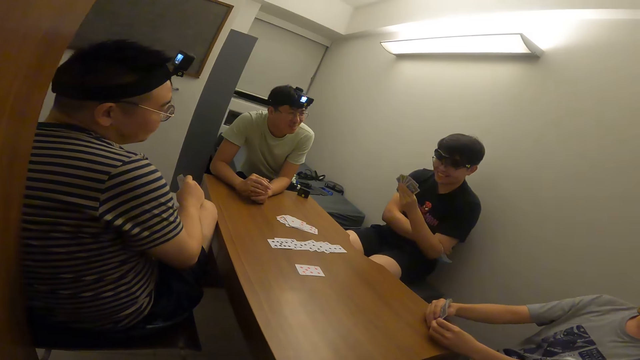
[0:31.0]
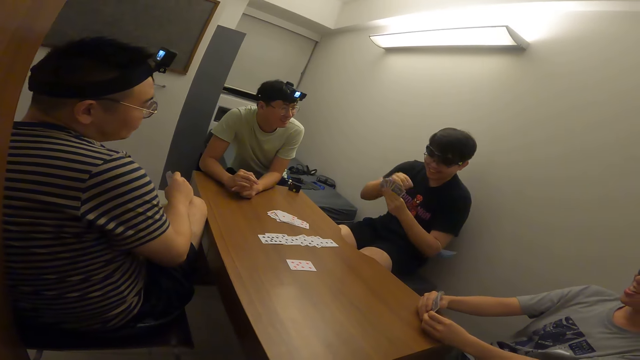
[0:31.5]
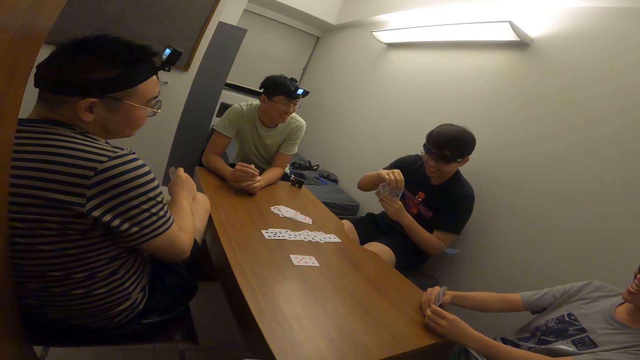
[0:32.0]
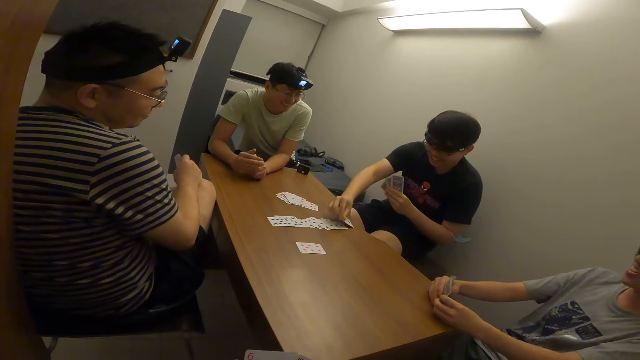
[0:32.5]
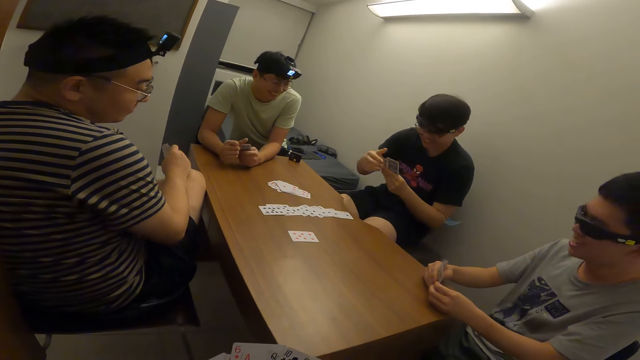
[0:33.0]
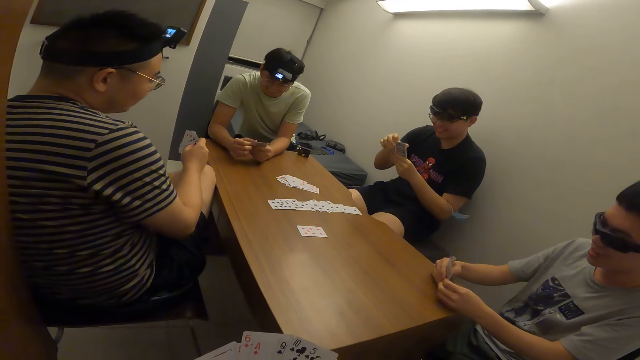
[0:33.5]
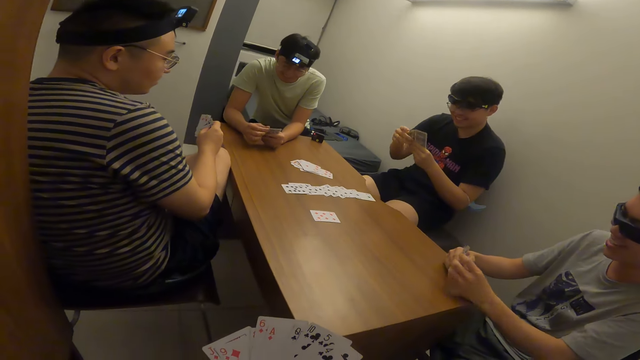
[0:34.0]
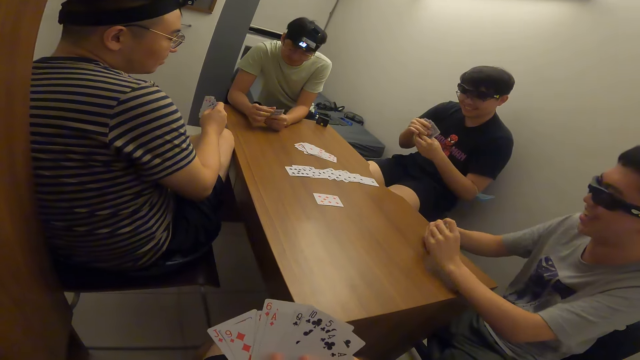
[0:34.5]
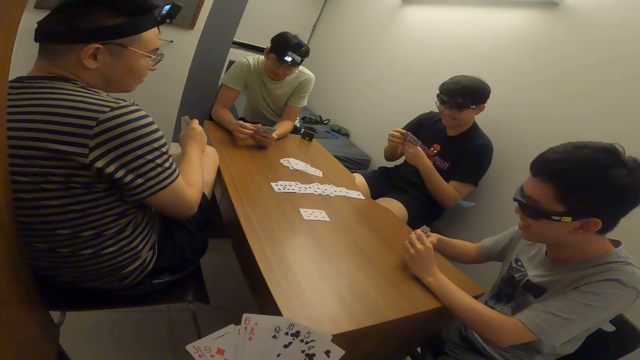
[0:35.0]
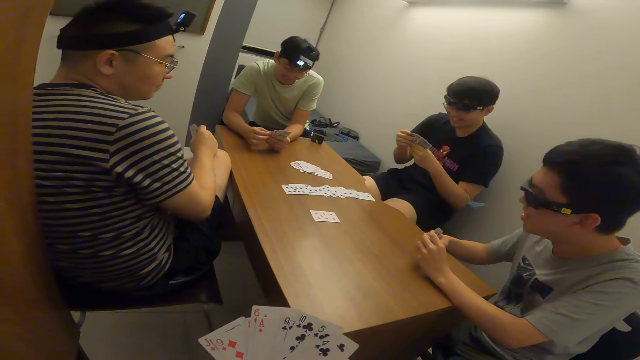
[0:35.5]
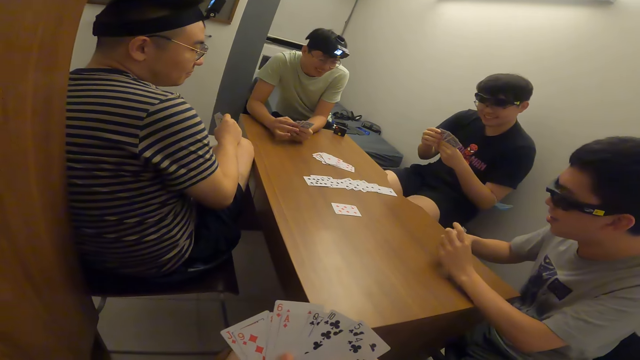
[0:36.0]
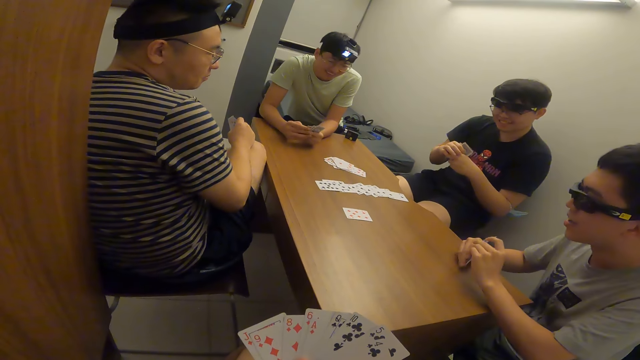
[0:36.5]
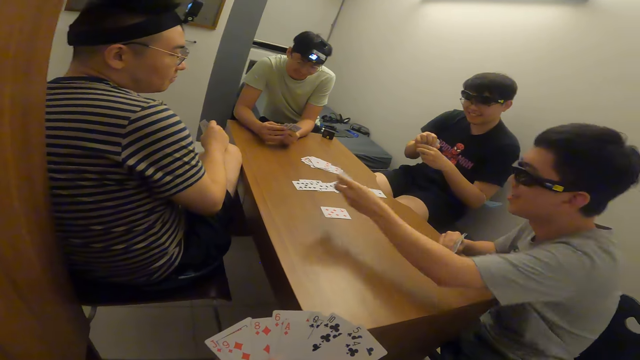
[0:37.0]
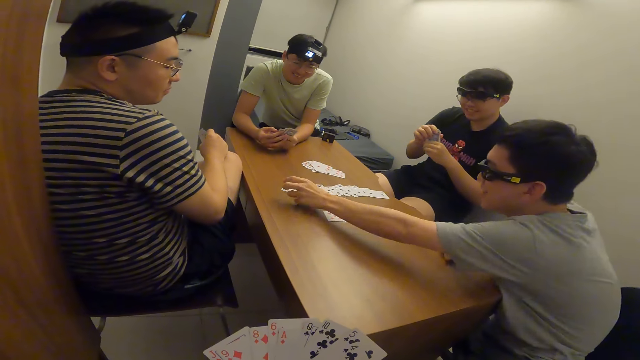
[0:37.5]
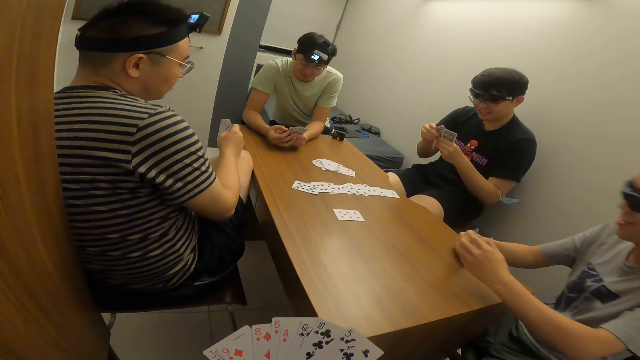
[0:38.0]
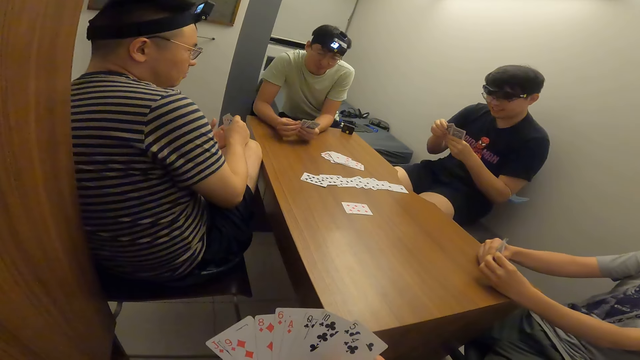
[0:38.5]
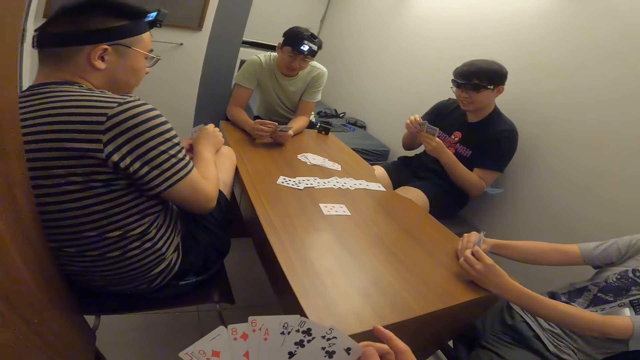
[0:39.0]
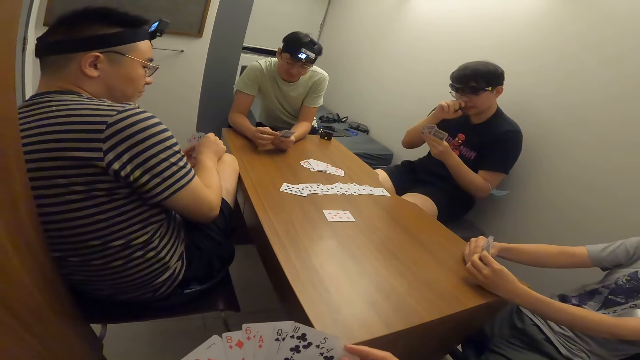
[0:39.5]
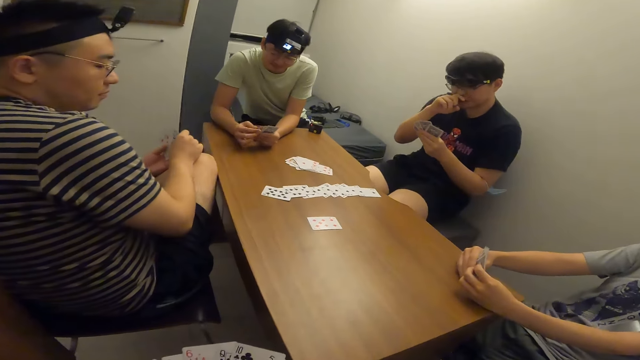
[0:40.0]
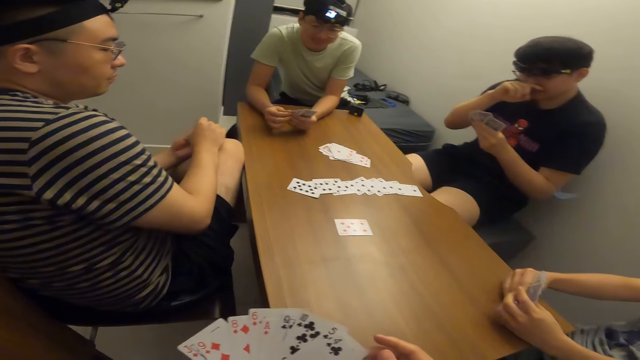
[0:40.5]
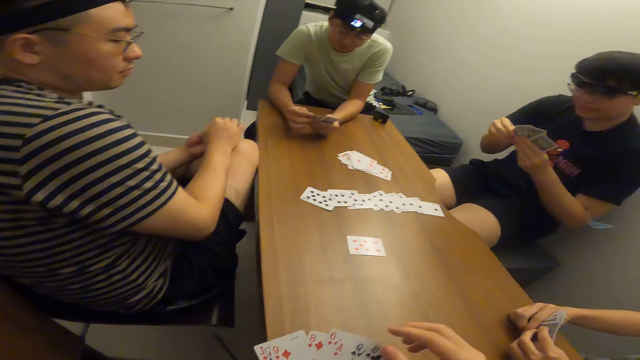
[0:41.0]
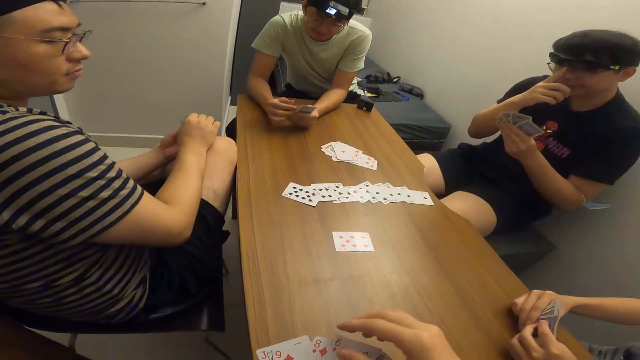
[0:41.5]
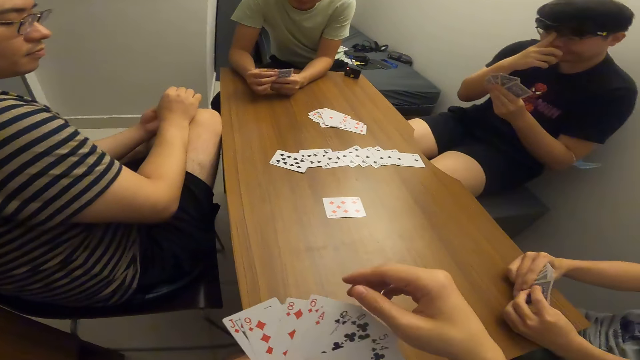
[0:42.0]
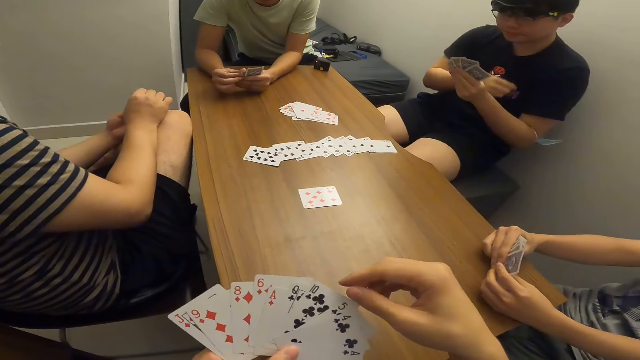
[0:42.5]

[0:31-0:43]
A man drops a card on the table with his right hand. Another man drops a card on the table with his left hand. The camera wearer goes through his cards.

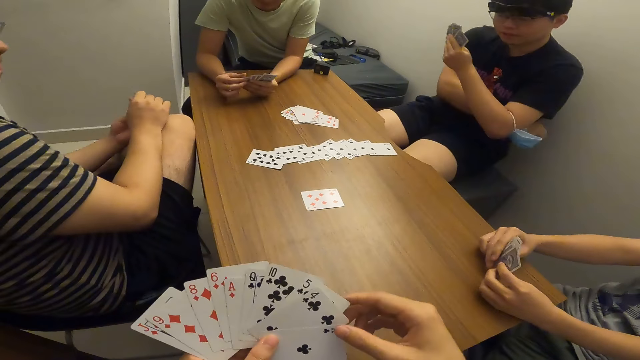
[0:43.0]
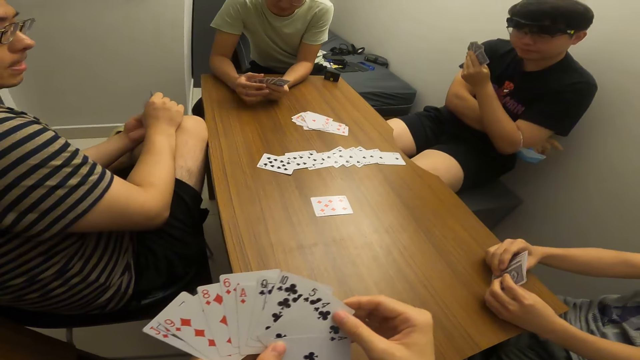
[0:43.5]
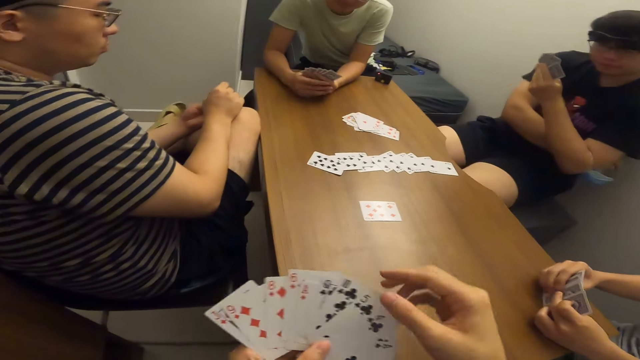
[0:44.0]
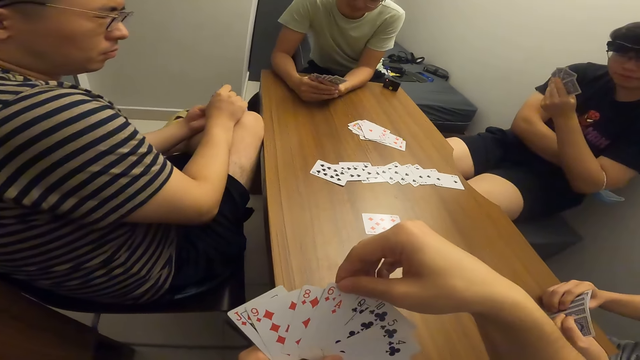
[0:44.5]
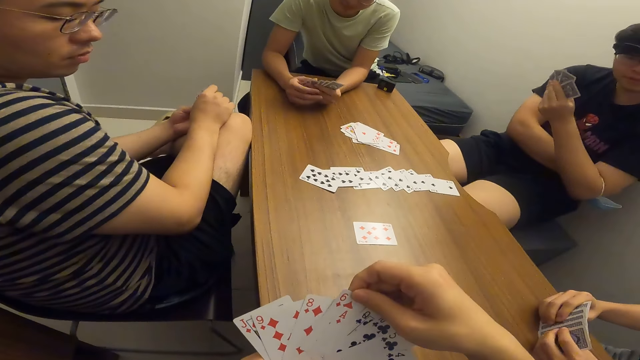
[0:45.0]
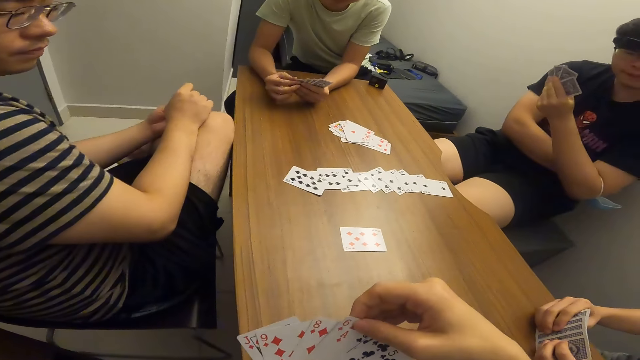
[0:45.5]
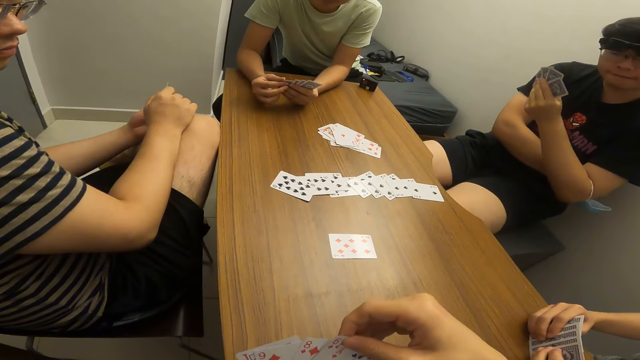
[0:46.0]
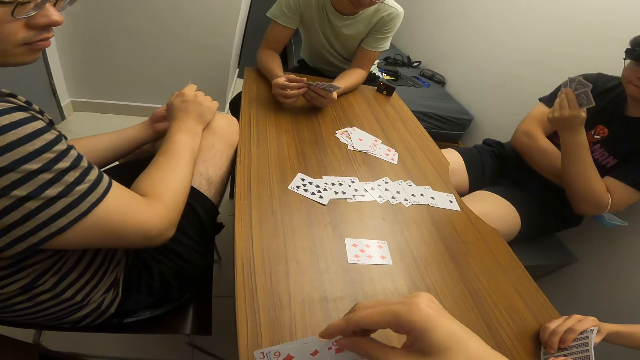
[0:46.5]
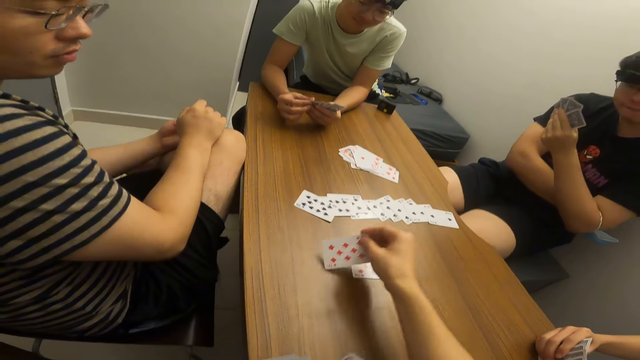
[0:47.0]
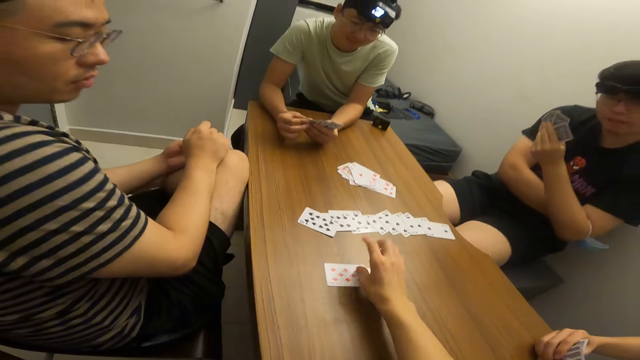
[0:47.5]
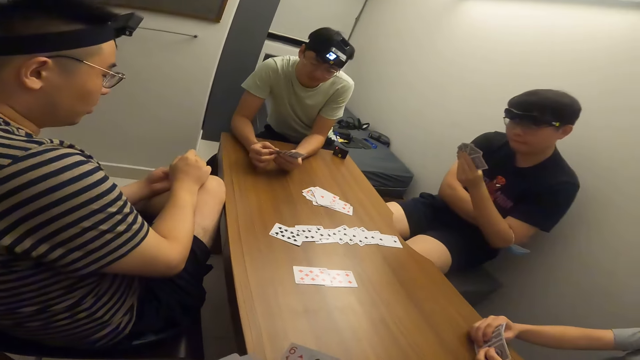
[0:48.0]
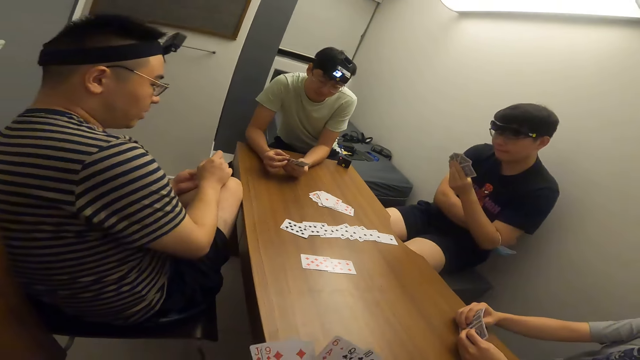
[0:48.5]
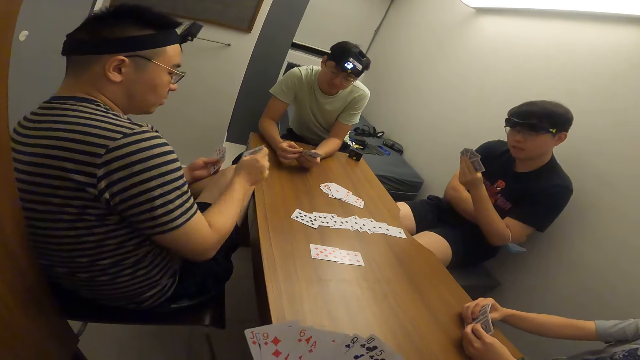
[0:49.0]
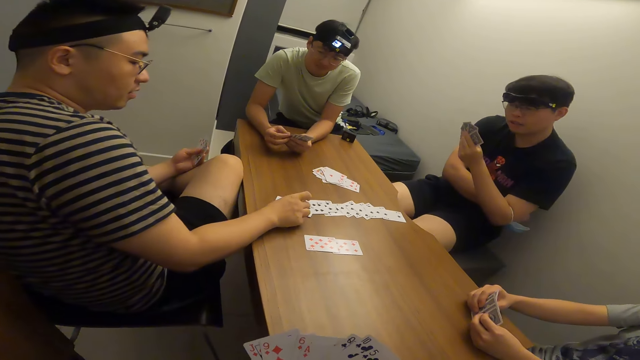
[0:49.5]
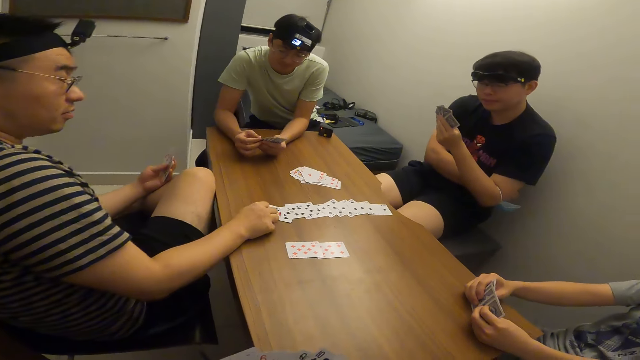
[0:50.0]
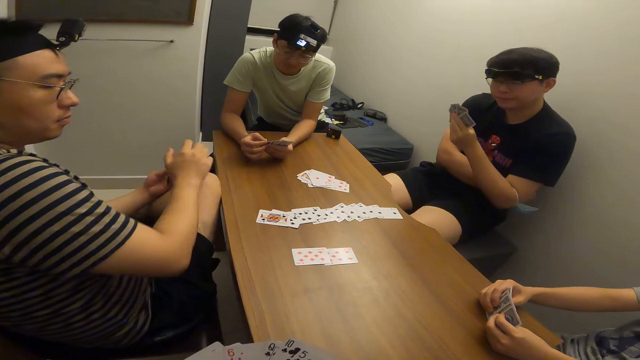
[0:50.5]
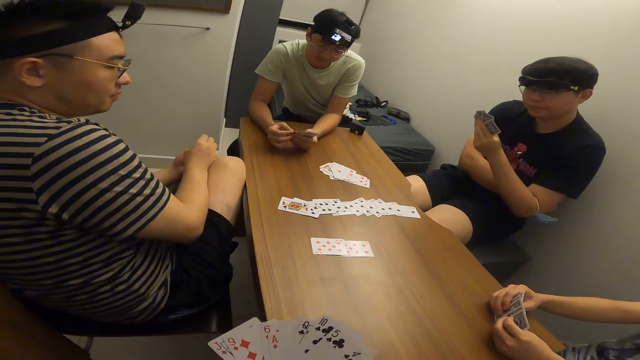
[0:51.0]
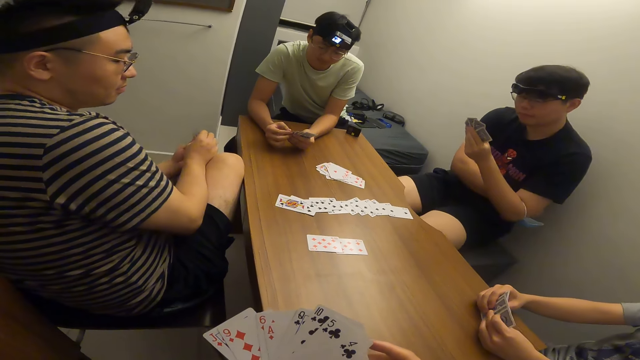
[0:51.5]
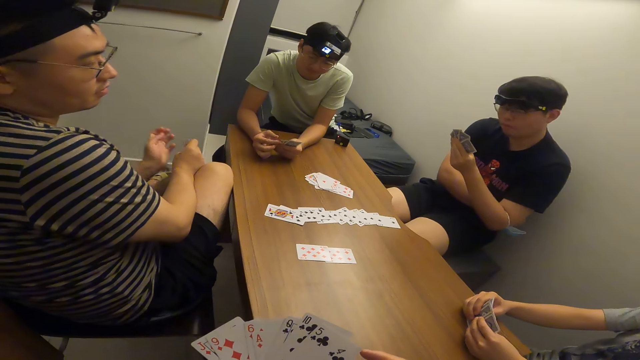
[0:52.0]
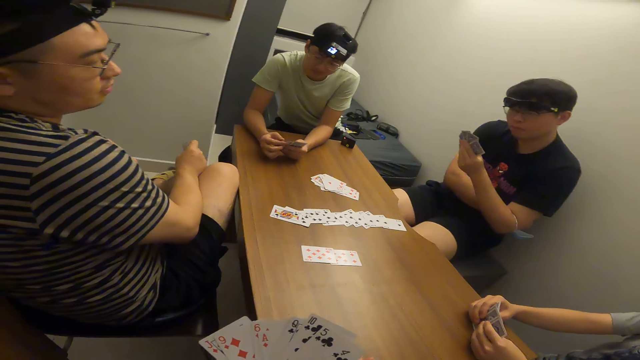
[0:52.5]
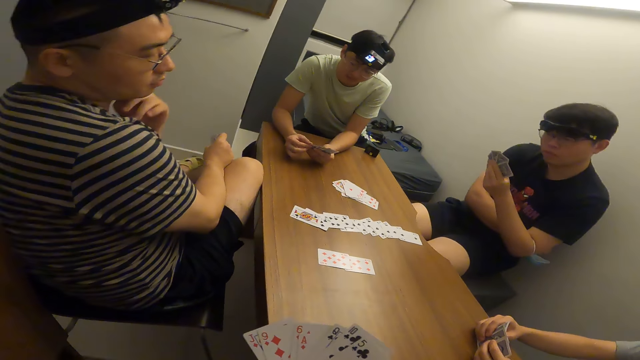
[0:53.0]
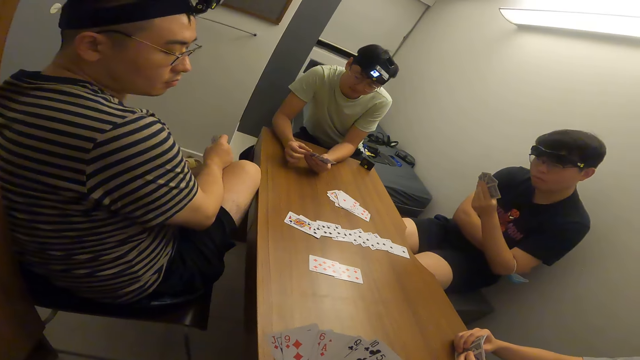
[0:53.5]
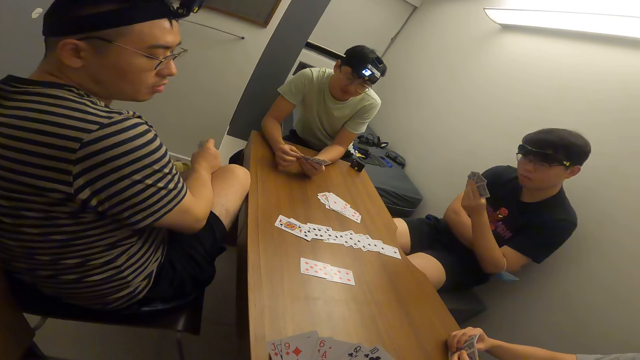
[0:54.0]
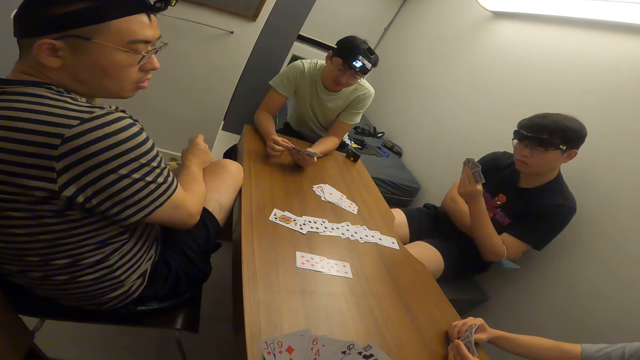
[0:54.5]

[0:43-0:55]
The camera wearer picks up a card. He drops the card on the table with his right hand. A man drops a card on the table with his right hand. Another man rubs his chest with his hand.
